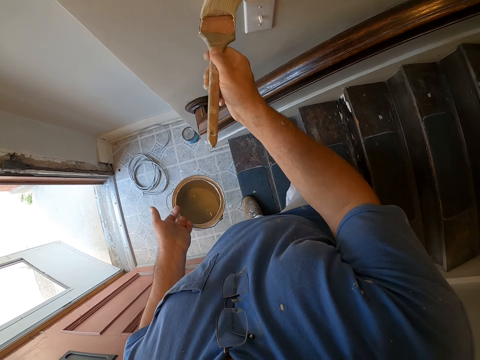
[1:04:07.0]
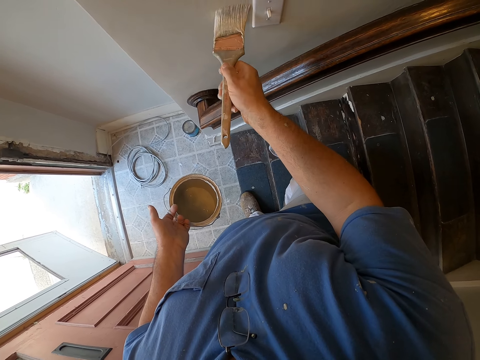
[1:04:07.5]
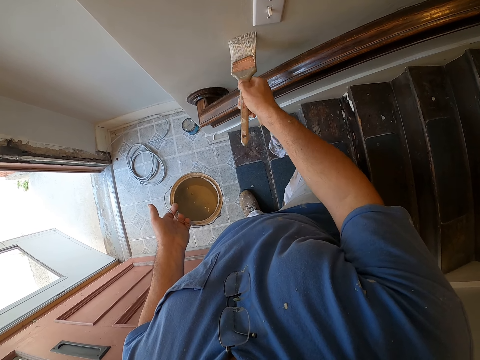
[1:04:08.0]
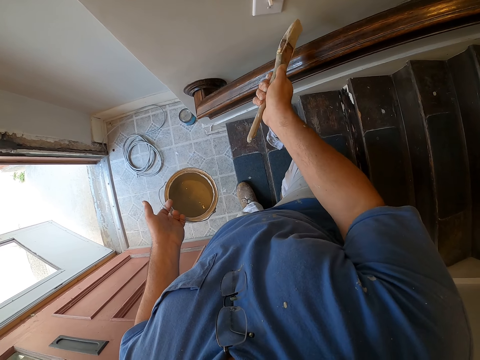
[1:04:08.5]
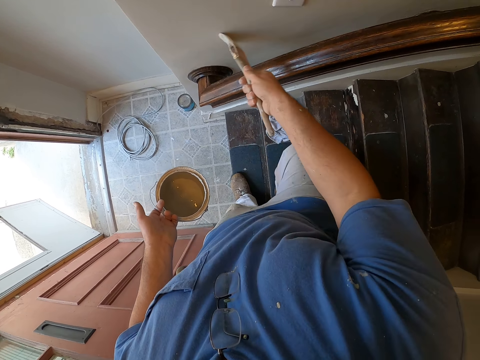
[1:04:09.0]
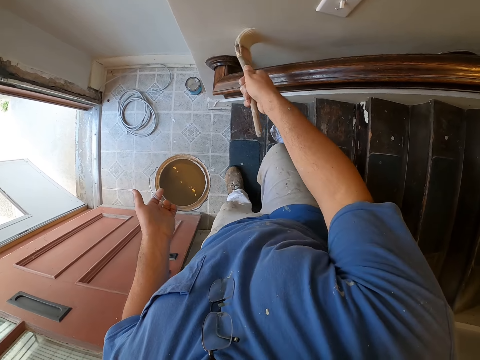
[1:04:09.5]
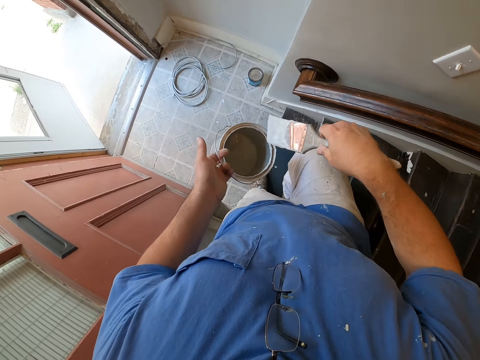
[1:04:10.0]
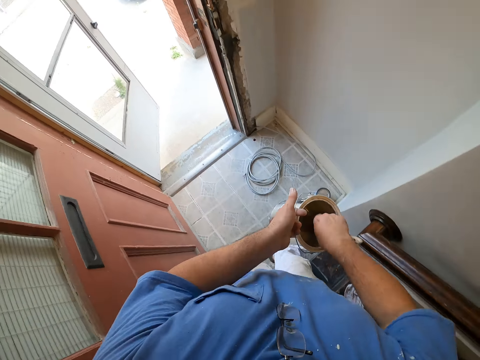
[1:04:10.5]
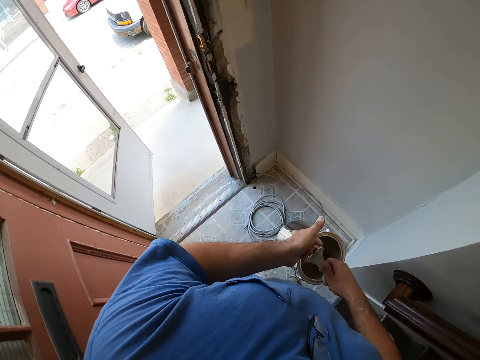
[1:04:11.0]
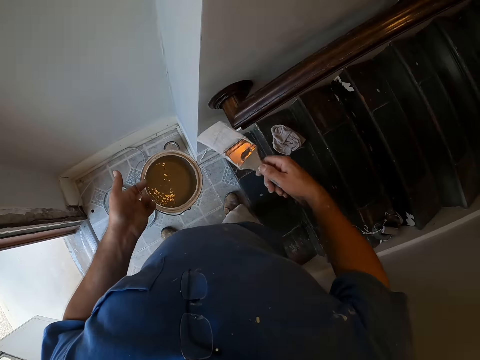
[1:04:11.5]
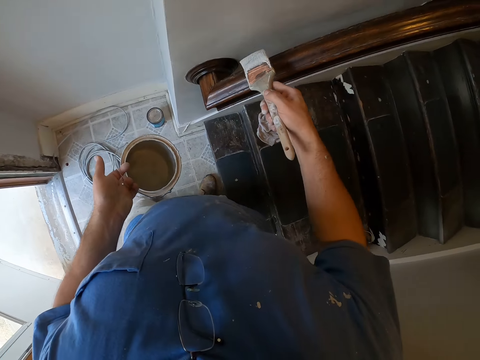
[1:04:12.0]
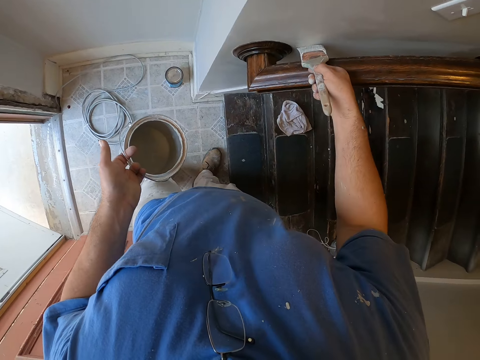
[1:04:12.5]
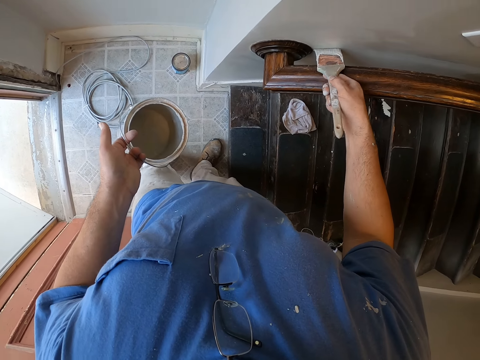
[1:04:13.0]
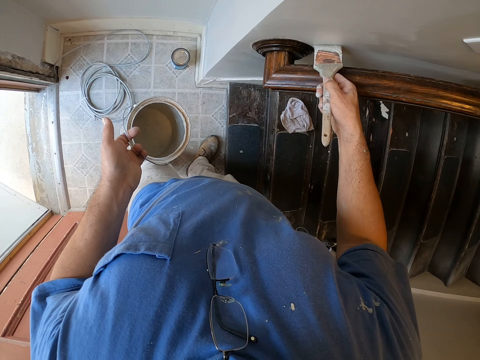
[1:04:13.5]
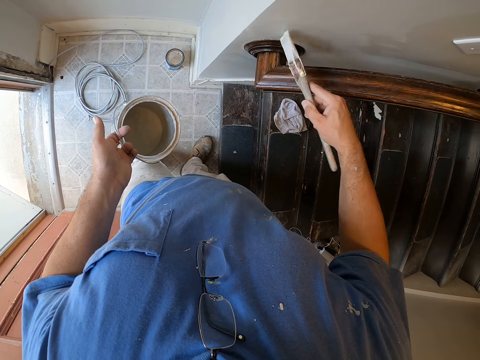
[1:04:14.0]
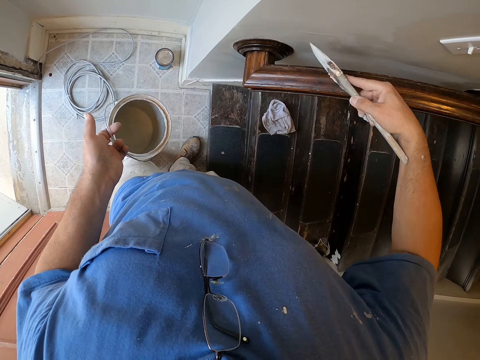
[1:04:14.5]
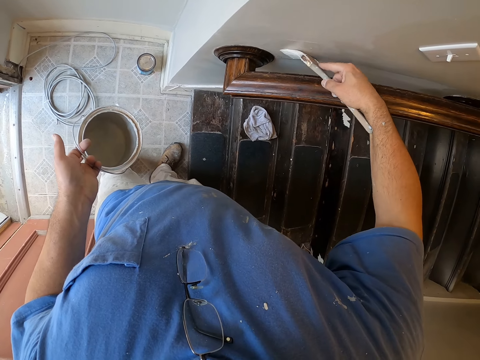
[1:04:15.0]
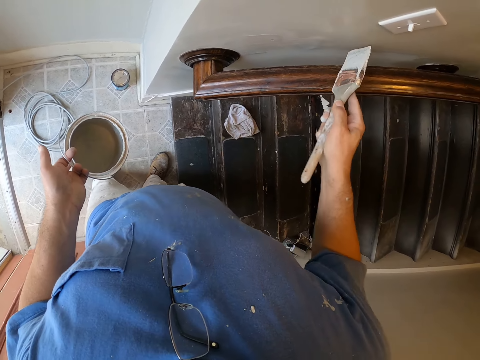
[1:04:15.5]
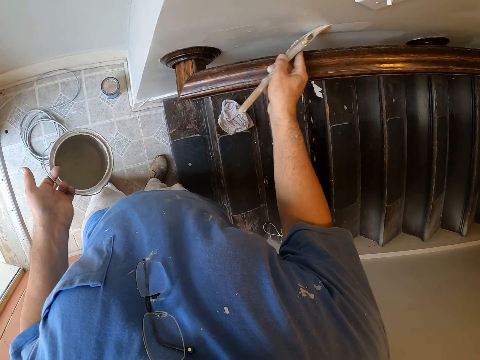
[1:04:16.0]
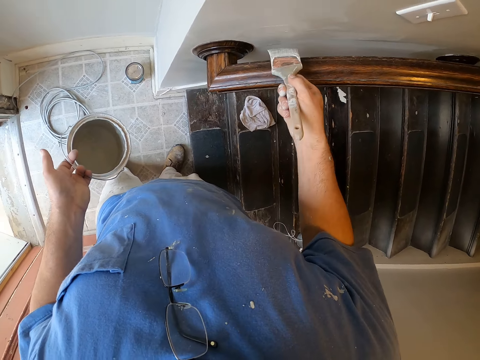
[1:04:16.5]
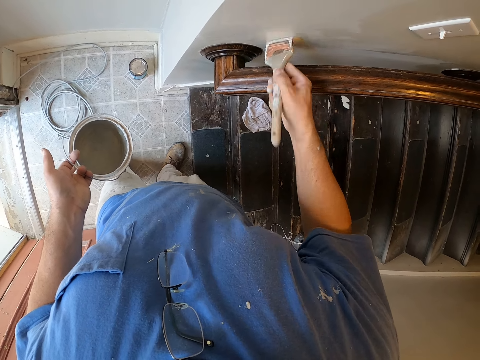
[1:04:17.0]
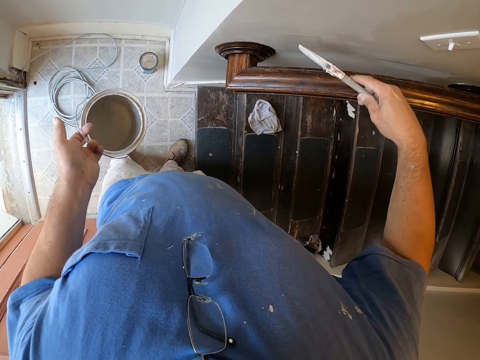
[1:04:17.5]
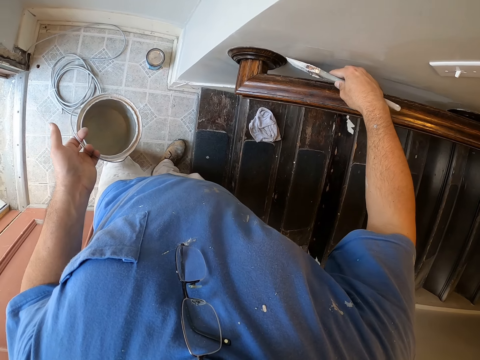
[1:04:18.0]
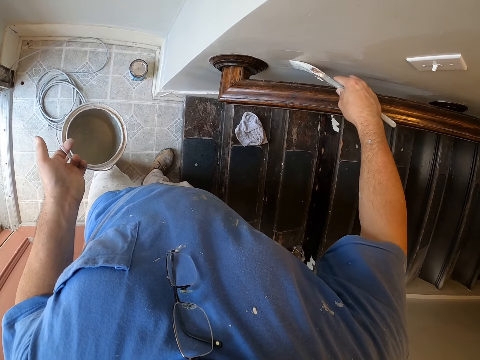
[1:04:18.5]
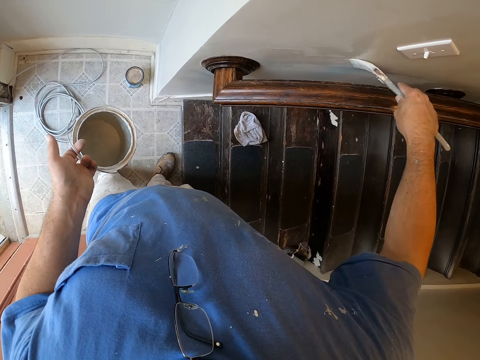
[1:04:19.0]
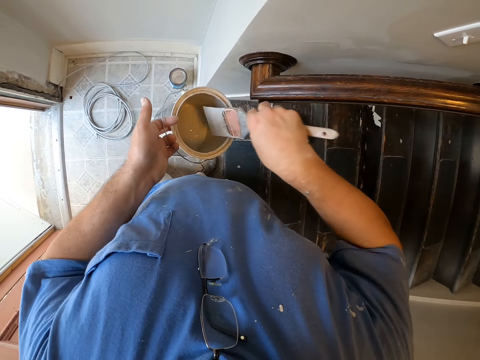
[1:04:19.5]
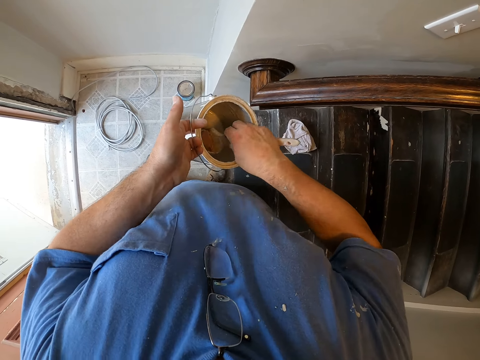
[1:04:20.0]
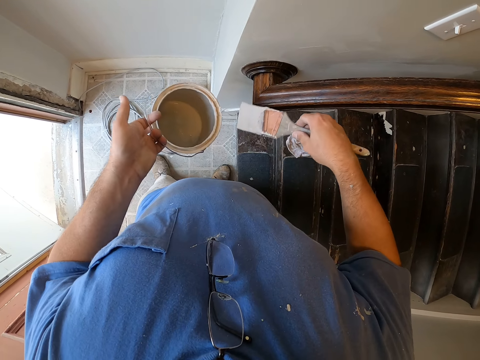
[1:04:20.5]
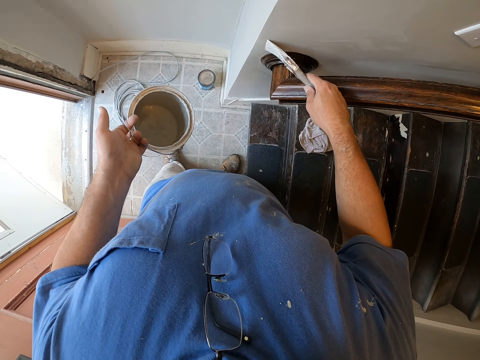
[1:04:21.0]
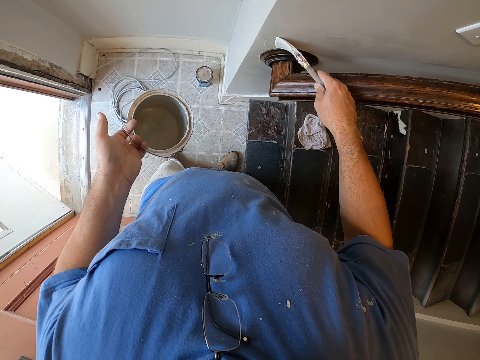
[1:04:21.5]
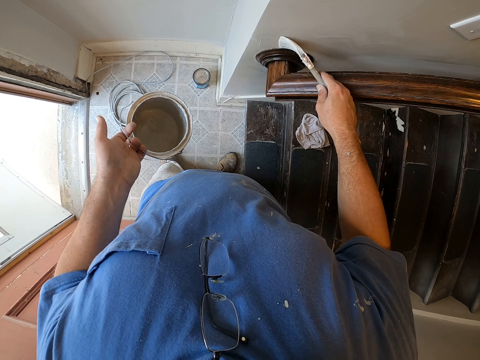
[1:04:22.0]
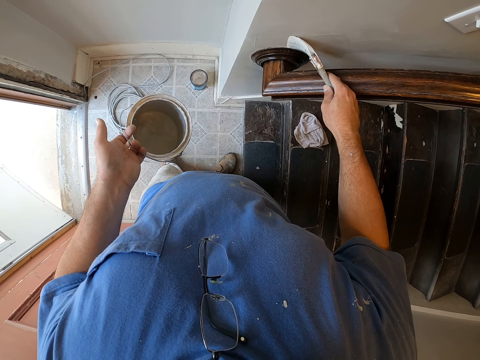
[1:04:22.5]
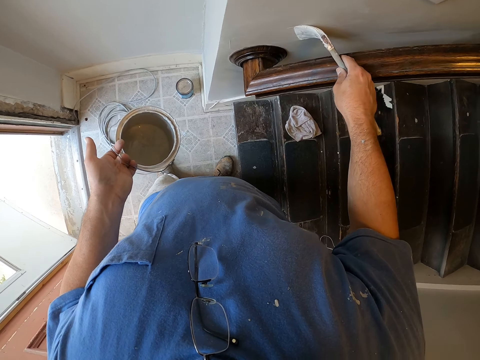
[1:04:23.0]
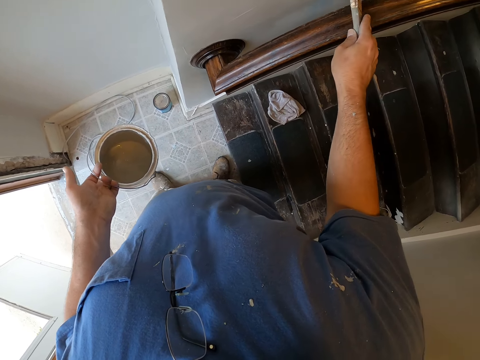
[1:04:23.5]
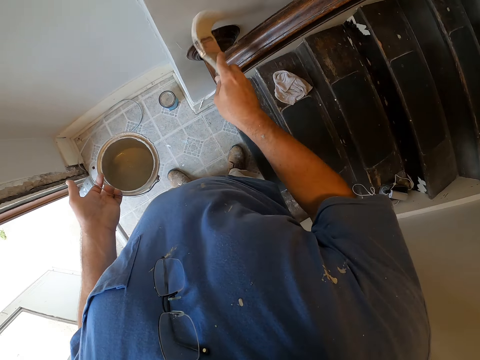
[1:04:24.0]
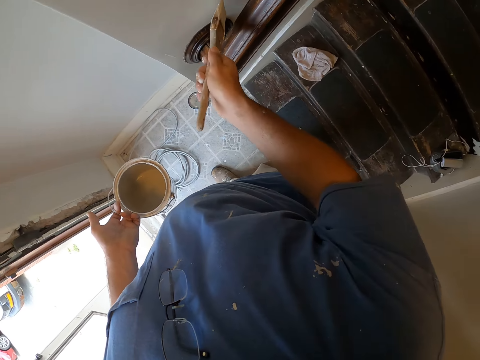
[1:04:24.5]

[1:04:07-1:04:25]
The camera wearer dips the paint brush into the paint bucket again. They walk down from the stairs. They paint the wall near the stairs railing with the paint brush. They dip the paint brush into the paint bucket again. They continue painting the wall near the stairs railing with the paint brush.

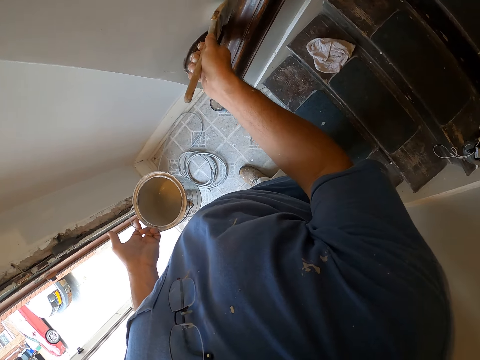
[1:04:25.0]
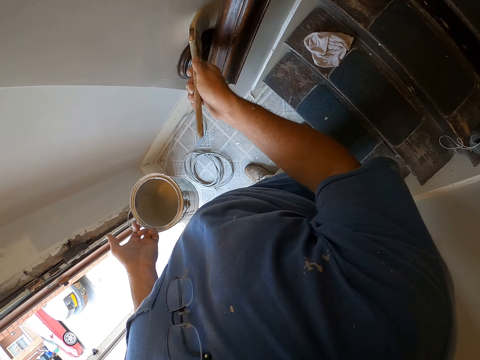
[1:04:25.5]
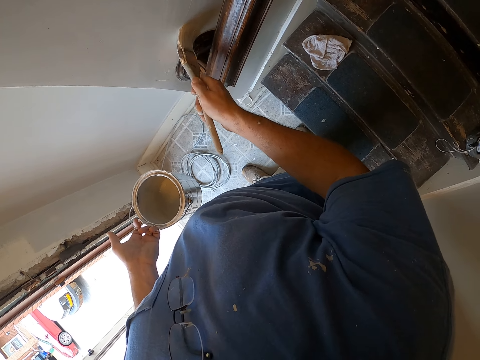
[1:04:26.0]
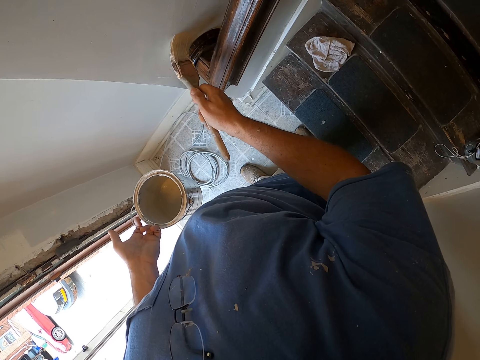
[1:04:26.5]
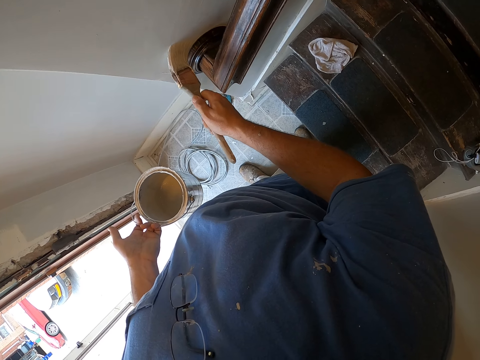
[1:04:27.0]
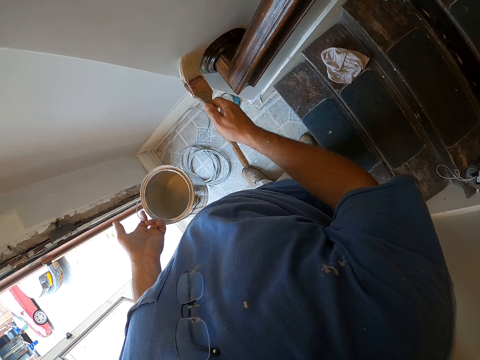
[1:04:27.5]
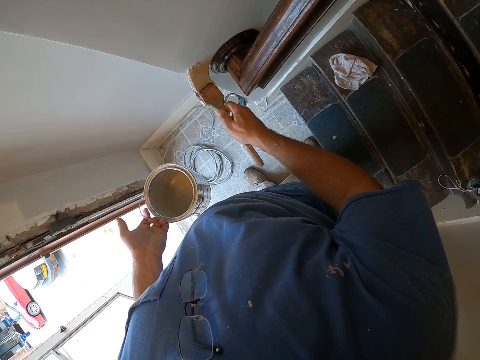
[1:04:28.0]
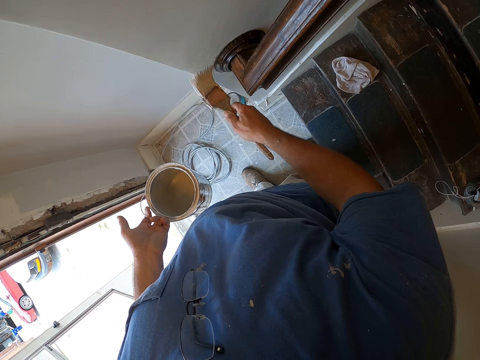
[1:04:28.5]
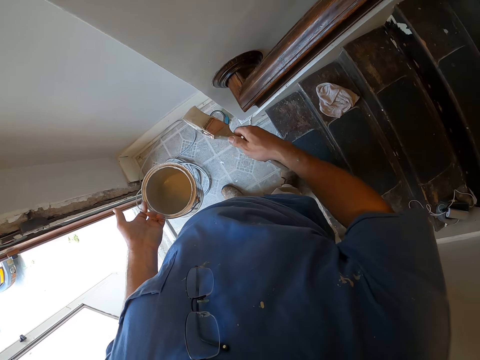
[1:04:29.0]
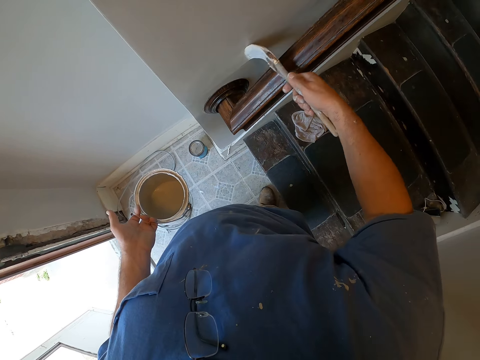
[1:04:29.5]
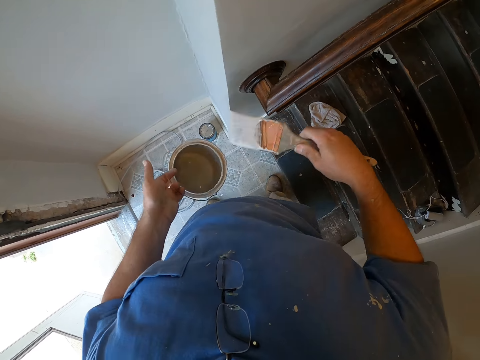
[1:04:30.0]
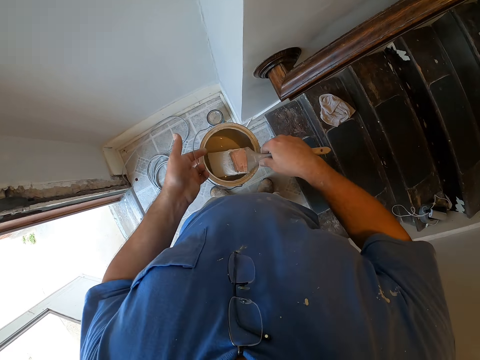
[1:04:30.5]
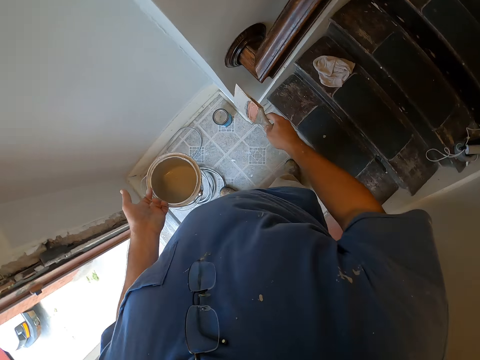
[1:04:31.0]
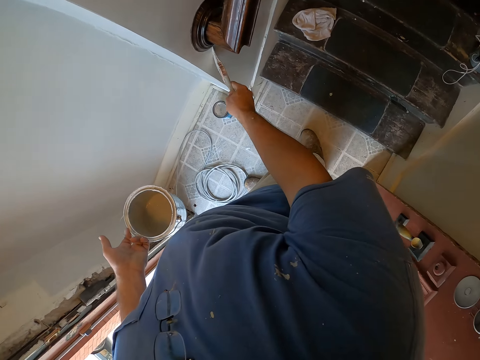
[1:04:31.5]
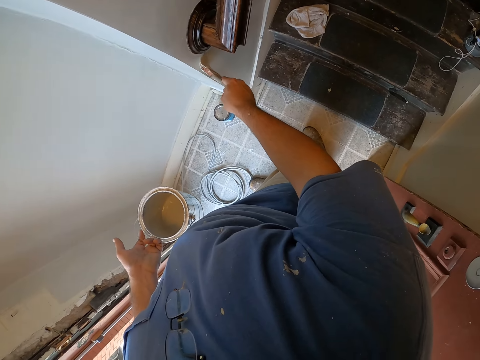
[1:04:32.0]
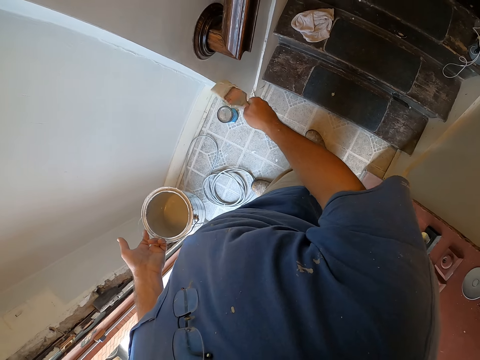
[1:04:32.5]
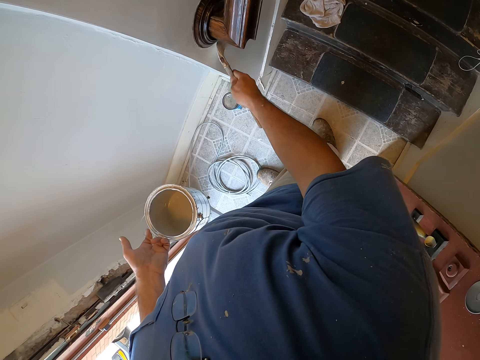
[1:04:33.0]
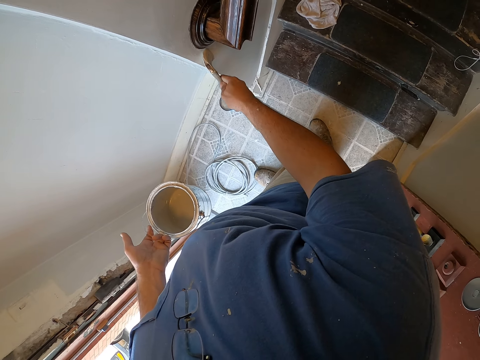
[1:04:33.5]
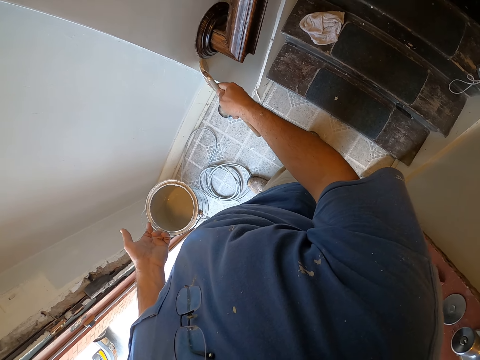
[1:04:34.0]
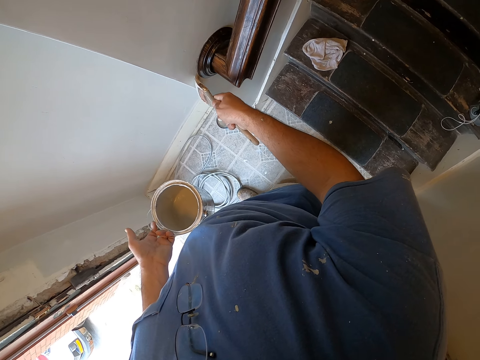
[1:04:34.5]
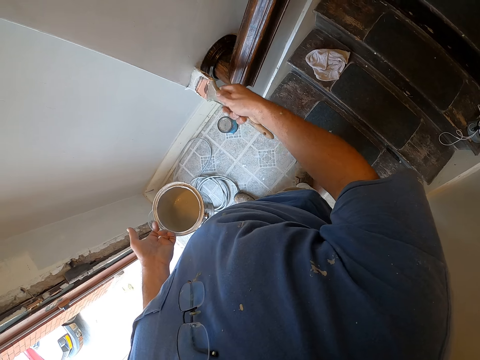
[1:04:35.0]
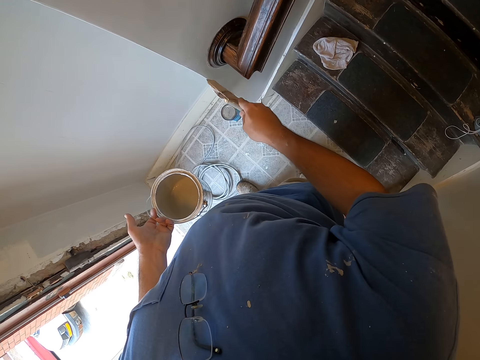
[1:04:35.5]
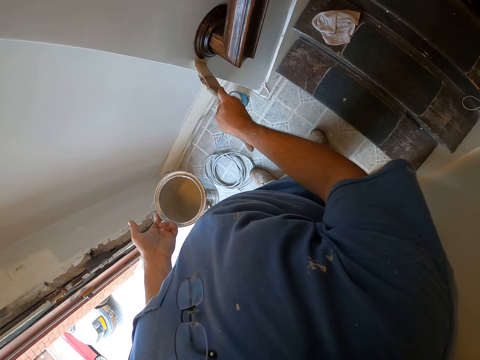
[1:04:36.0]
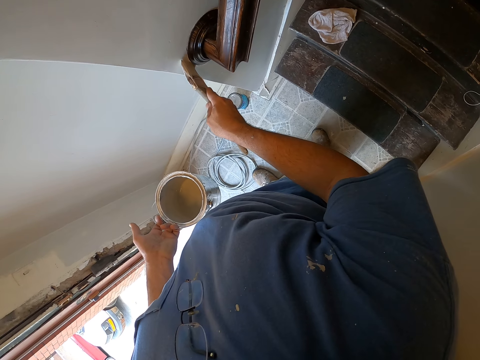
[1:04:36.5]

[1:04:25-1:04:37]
The camera wearer dips the paint brush into the paint bucket again. They continue painting the wall near the stairs railing with the paint brush.
